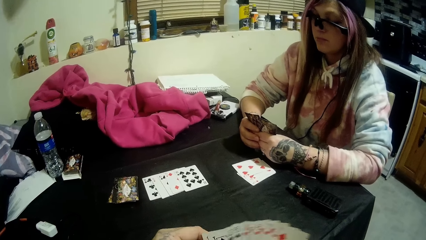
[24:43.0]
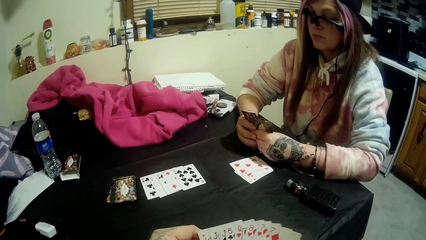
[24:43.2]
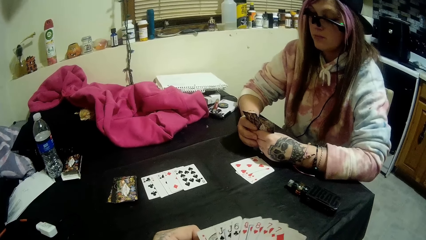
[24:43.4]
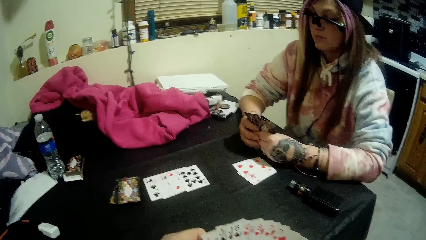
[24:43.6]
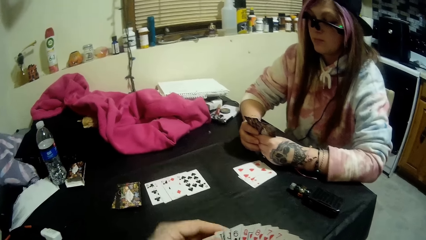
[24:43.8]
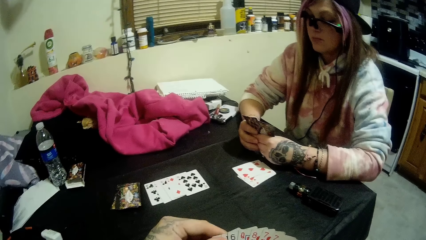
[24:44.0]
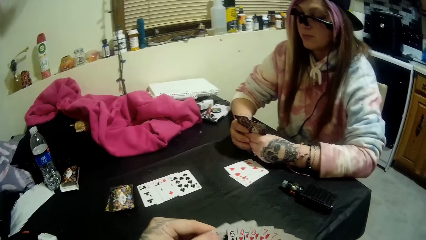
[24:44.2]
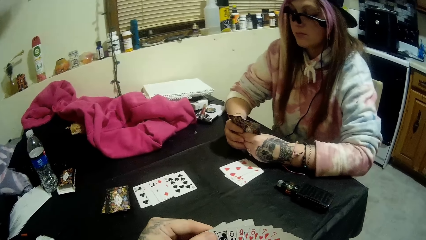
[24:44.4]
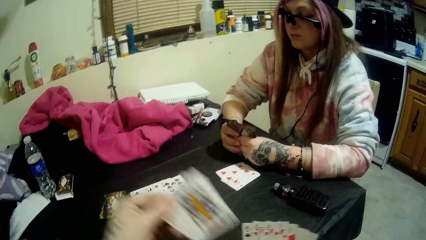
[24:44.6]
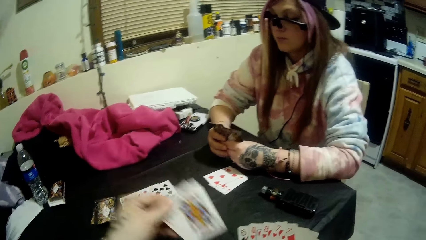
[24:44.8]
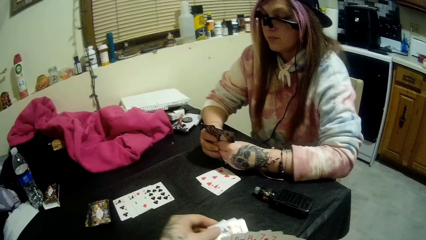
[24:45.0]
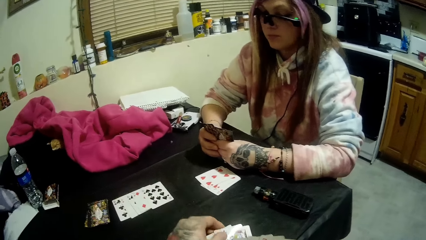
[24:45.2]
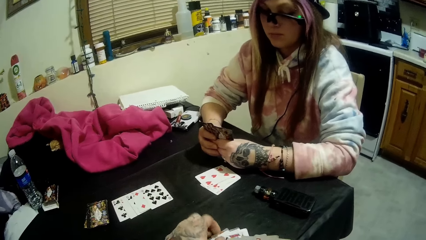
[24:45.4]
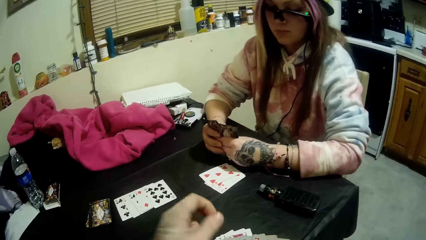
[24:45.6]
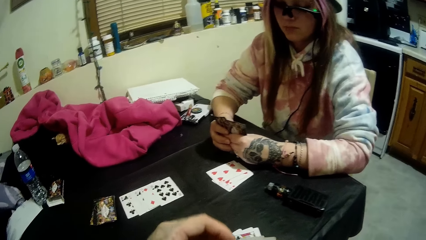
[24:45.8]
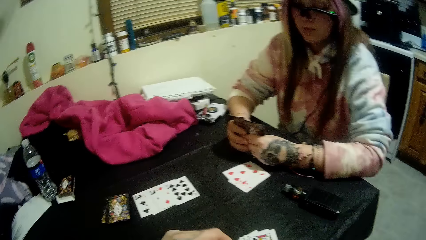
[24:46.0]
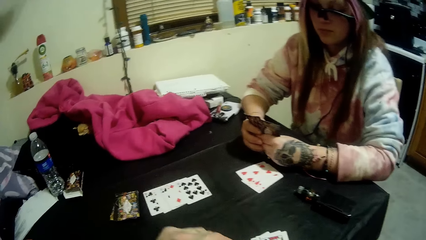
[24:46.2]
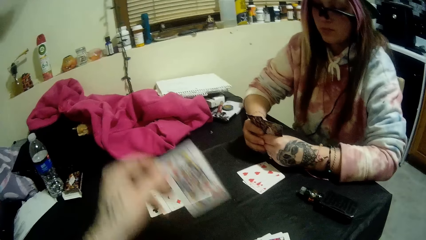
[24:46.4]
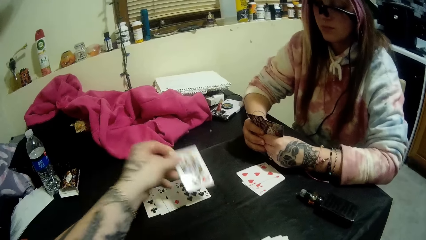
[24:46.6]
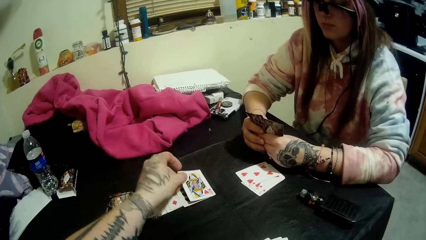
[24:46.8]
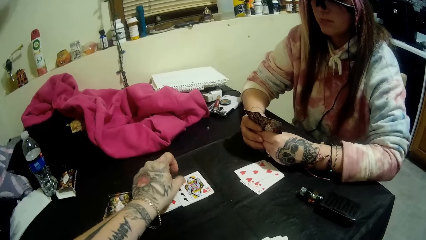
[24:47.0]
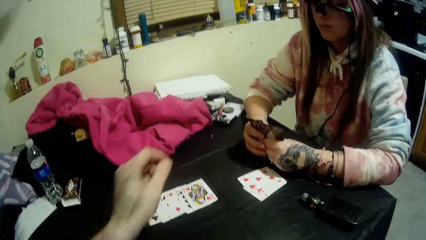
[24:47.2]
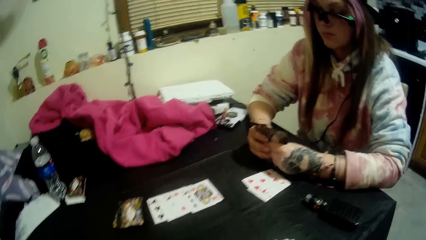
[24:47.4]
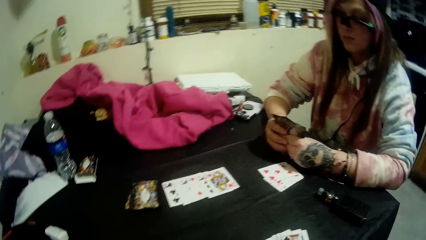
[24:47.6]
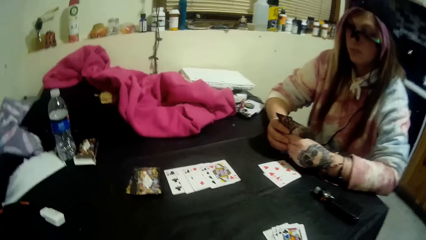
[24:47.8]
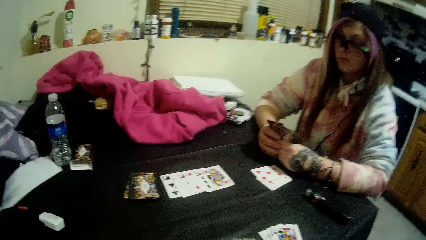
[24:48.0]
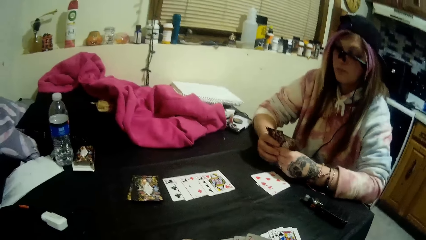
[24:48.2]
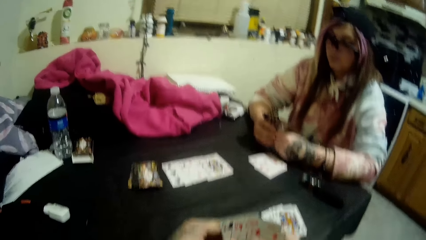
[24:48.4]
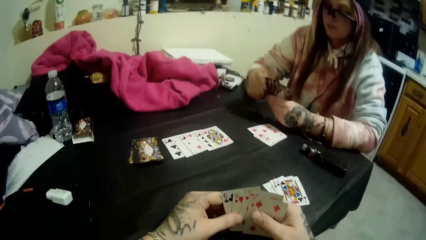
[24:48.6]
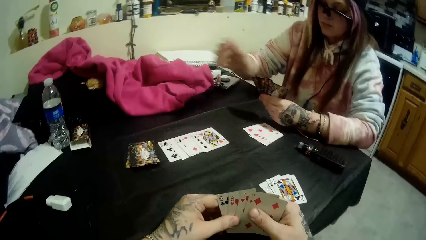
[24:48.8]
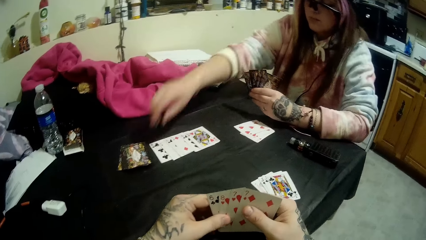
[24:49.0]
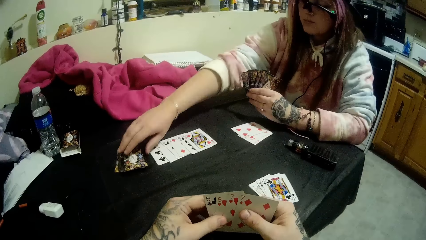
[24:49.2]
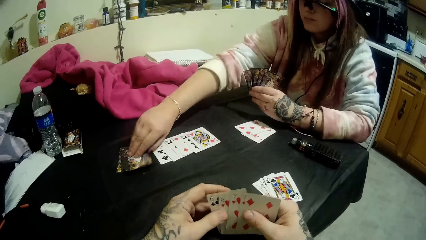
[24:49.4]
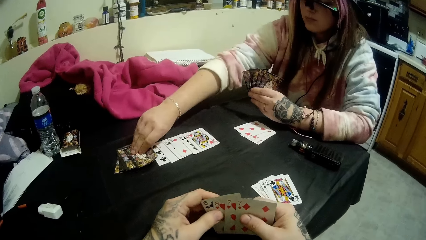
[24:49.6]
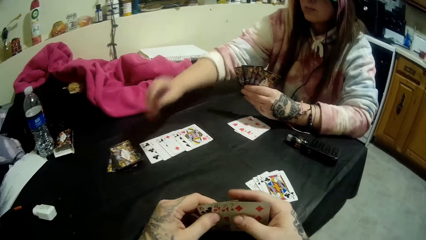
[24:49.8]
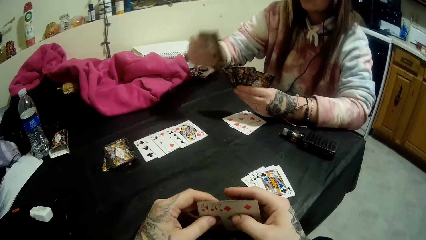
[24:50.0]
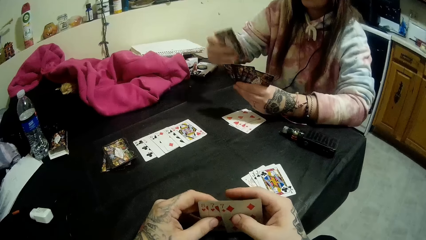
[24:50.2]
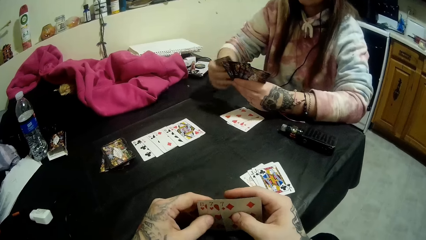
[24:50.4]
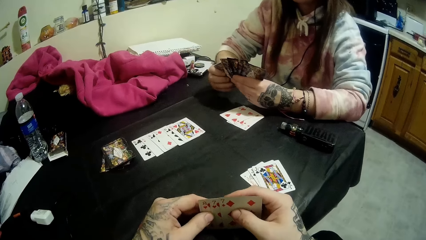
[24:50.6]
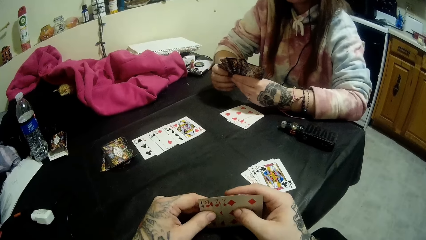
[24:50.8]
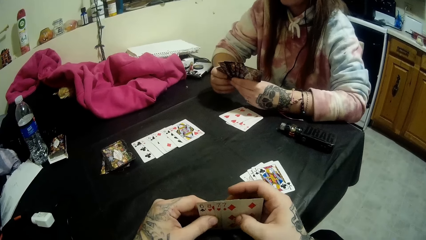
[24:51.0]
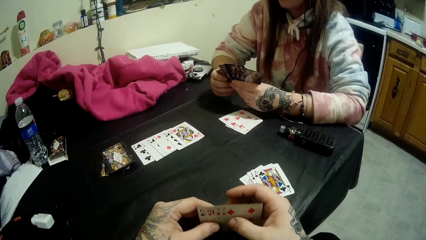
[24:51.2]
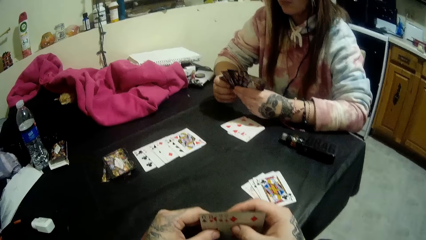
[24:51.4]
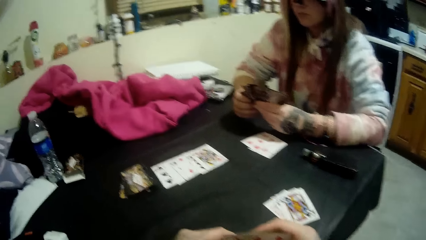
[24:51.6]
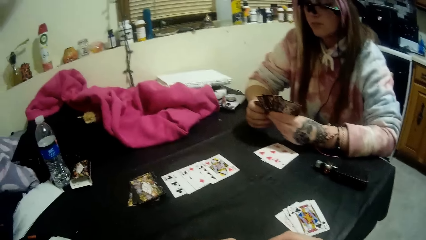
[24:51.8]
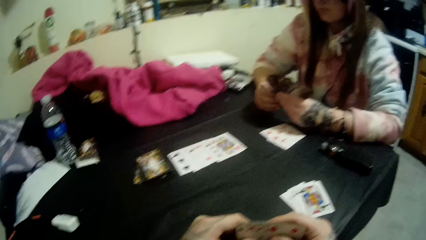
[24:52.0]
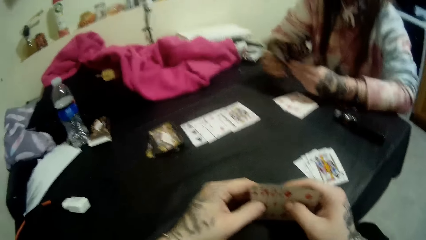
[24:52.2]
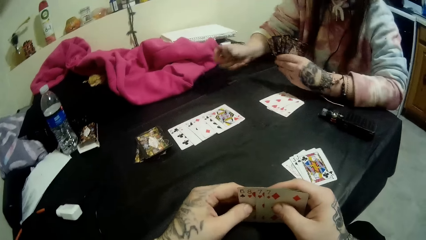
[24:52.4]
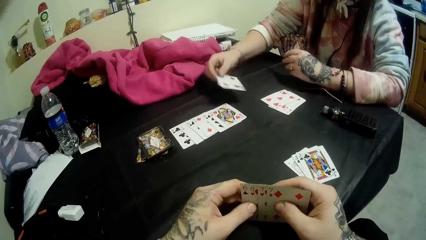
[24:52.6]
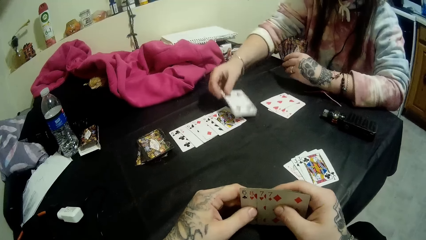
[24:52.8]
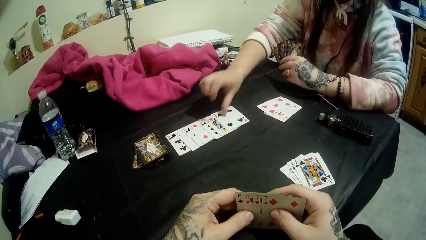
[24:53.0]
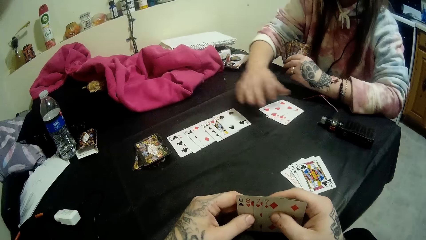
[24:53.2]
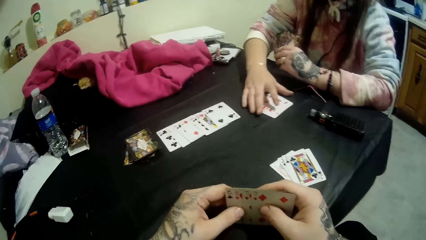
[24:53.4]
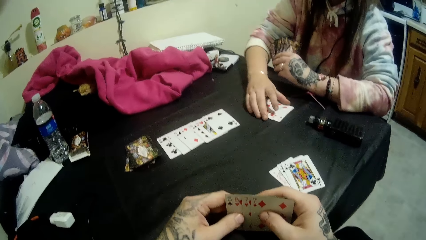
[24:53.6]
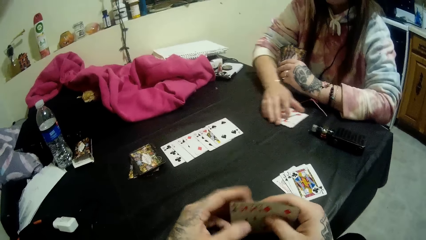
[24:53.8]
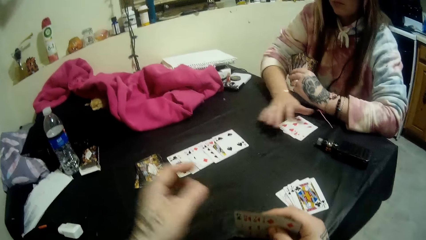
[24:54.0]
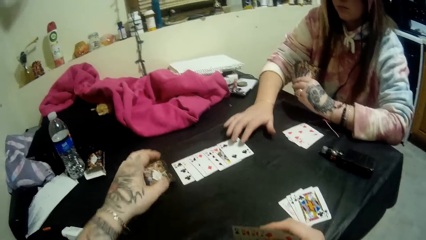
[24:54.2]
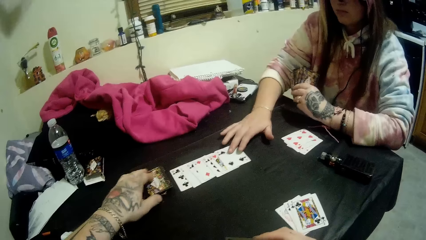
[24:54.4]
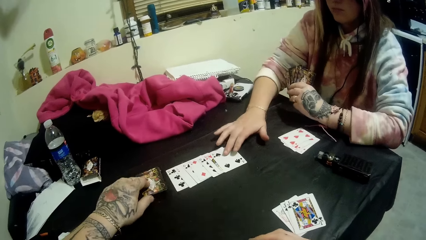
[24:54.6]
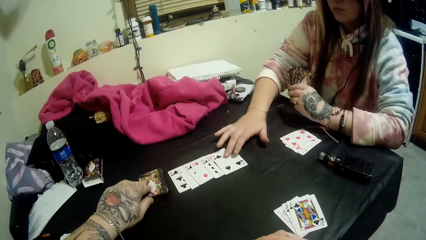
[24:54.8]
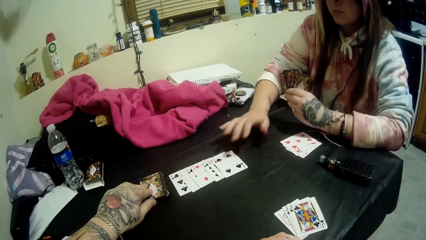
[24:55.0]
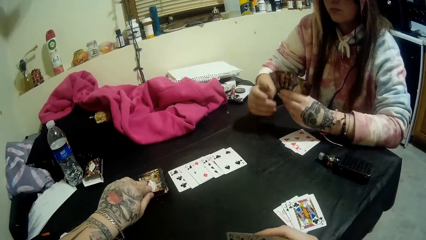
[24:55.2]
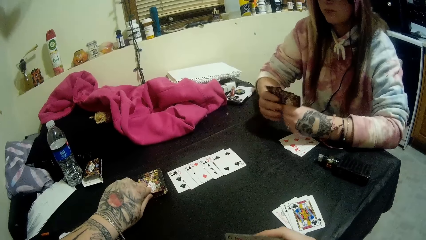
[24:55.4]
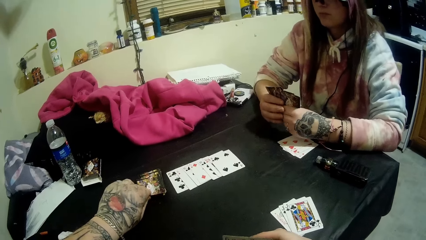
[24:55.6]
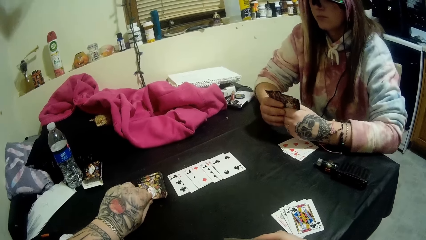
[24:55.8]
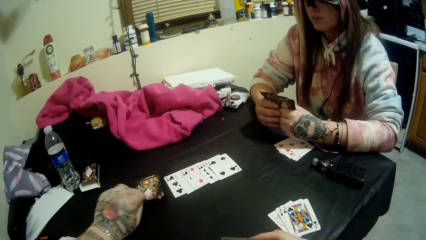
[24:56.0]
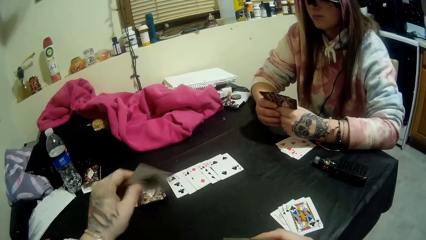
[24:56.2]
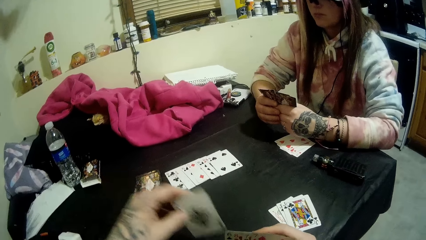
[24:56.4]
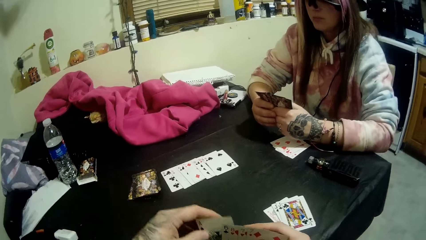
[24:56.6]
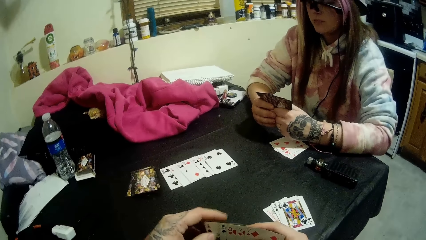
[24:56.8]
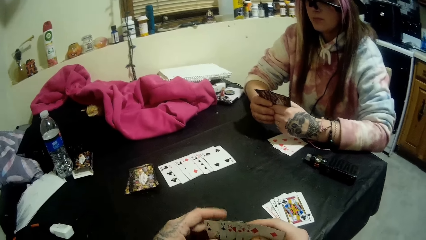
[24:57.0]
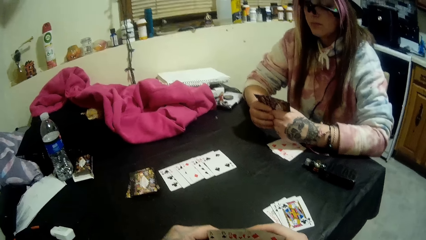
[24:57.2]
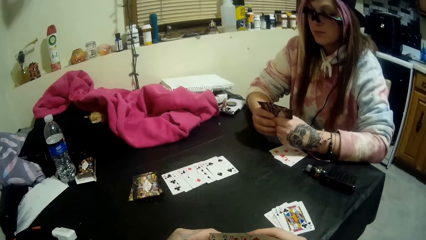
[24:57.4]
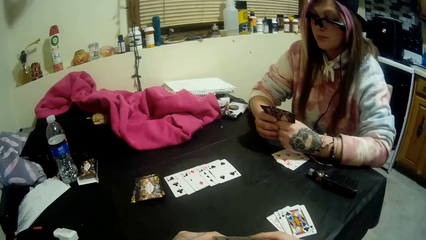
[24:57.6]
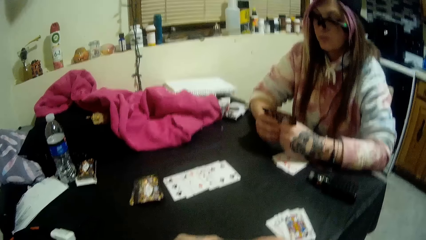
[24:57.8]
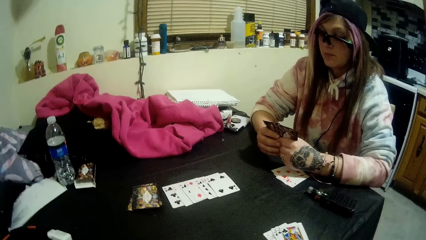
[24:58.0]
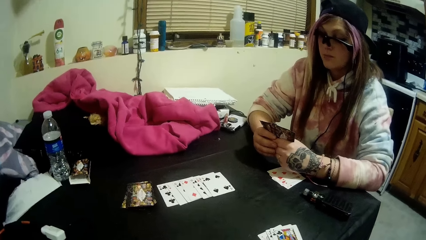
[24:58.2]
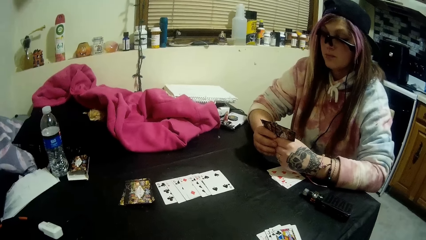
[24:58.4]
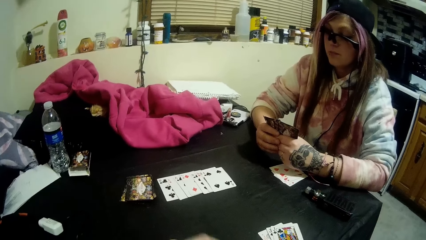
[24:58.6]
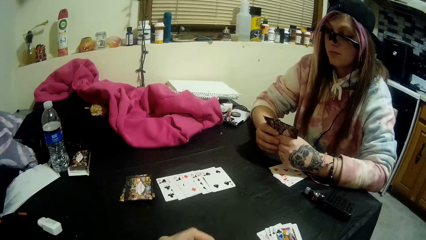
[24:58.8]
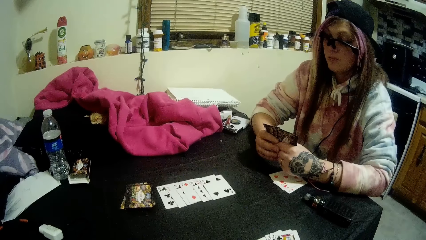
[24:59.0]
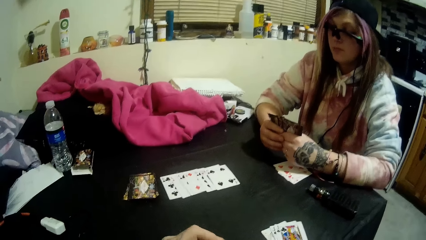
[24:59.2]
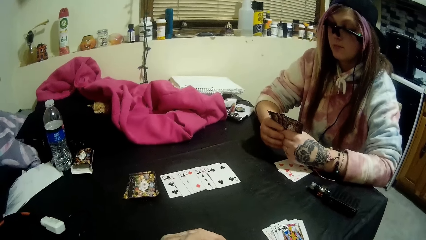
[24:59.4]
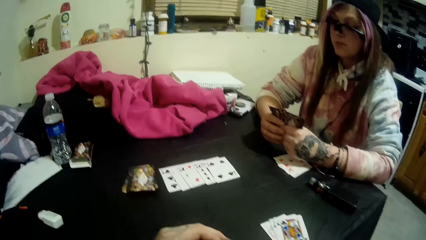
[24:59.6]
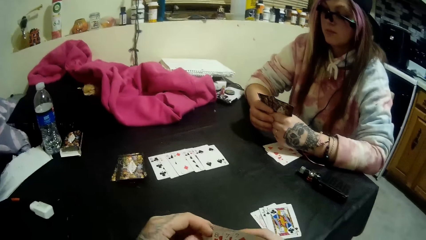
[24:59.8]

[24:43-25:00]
The camera wearer drops a set of three cards on the top of the table with his left hand. He drops a card on the pile of cards with his left hand. A woman picks up a card from the closed deck of cards on the table with her right hand. The woman drops a card on the pile of cards on the table with her right hand. The woman adjusts the playing cards on the table with her right hand. The camera wearer picks up a card from the closed deck of cards with his left hand.
